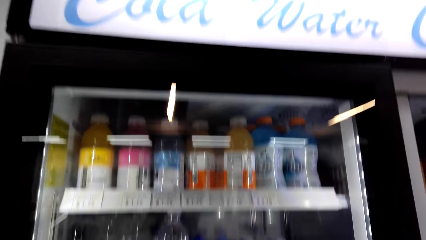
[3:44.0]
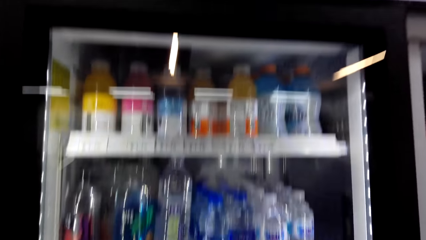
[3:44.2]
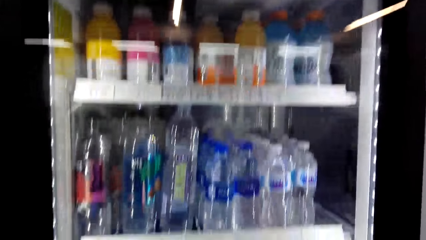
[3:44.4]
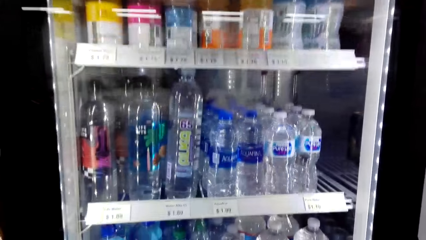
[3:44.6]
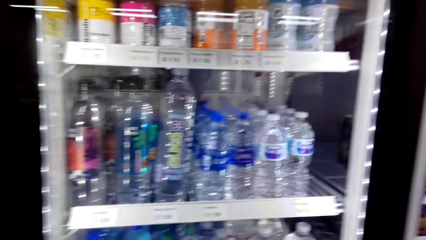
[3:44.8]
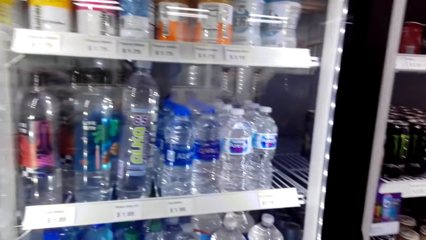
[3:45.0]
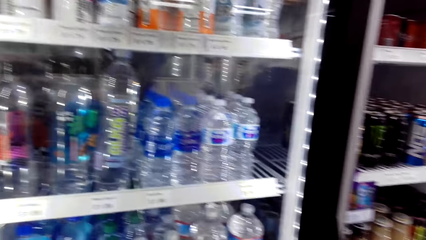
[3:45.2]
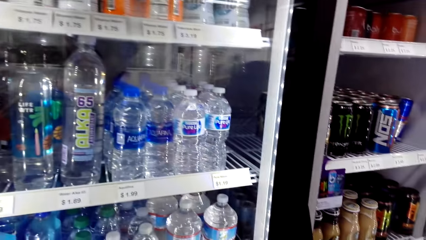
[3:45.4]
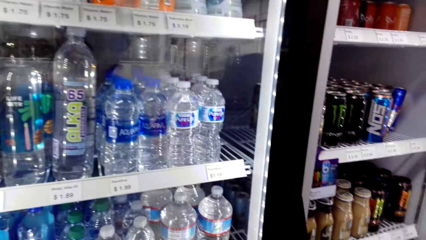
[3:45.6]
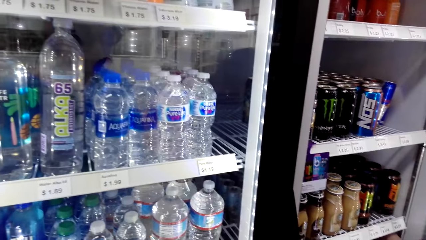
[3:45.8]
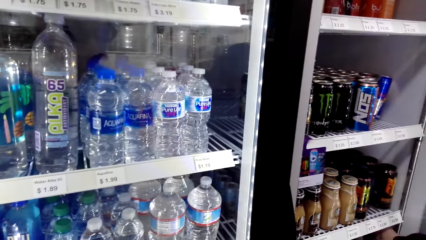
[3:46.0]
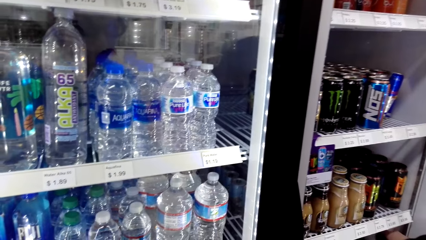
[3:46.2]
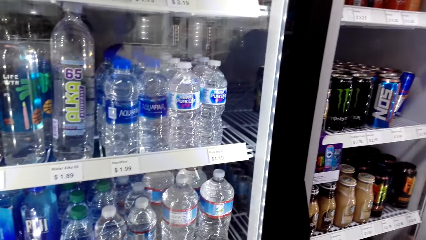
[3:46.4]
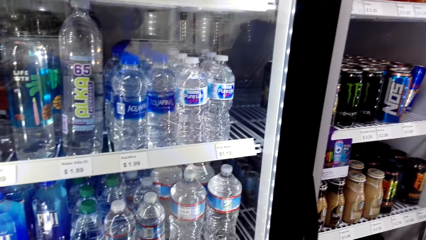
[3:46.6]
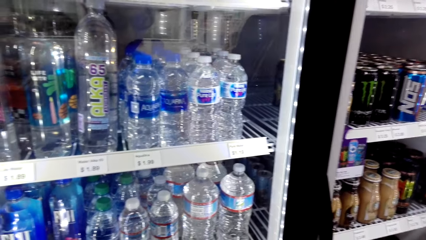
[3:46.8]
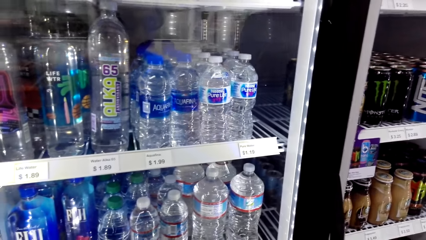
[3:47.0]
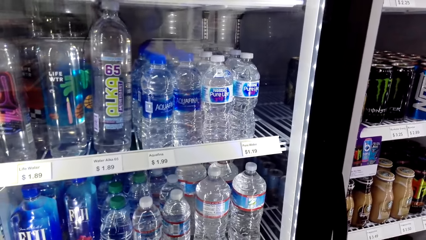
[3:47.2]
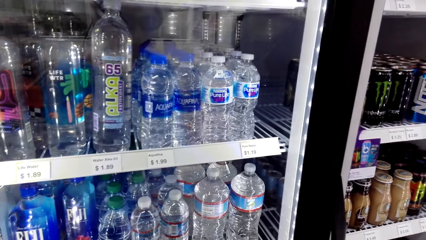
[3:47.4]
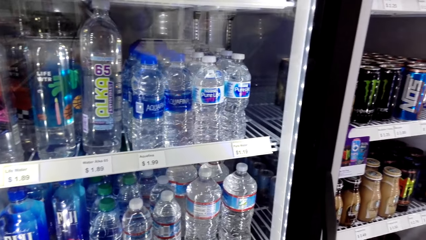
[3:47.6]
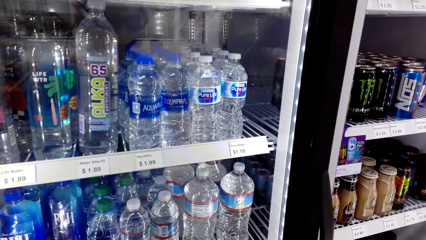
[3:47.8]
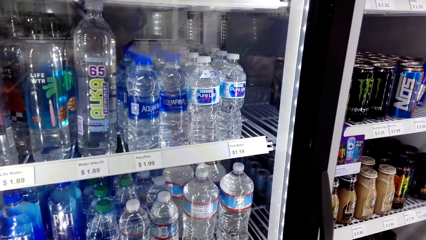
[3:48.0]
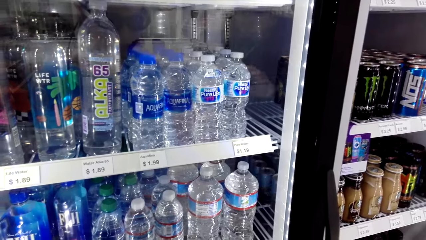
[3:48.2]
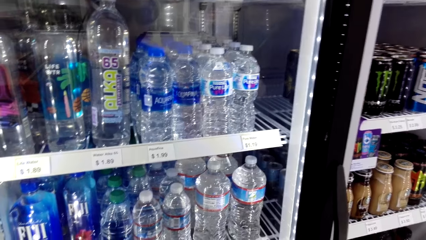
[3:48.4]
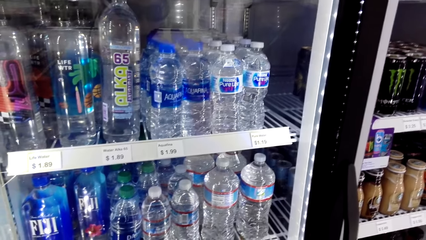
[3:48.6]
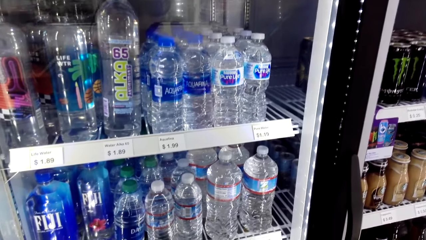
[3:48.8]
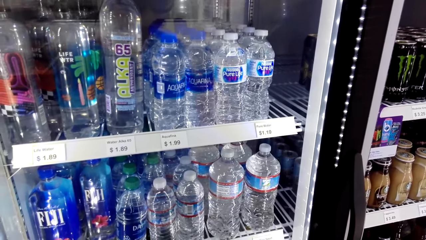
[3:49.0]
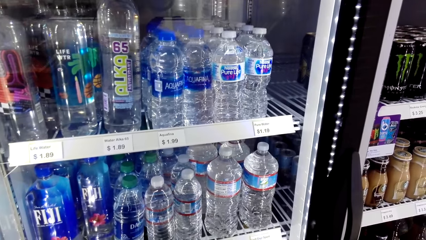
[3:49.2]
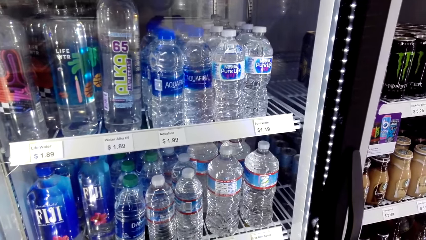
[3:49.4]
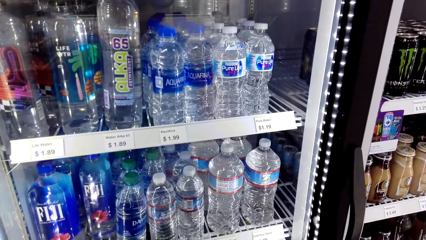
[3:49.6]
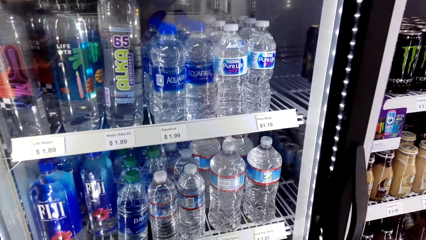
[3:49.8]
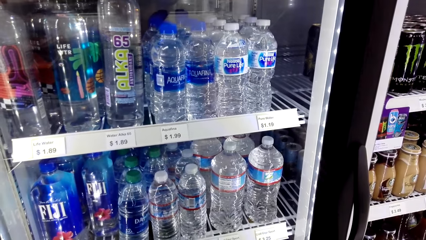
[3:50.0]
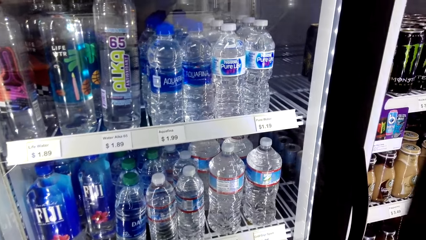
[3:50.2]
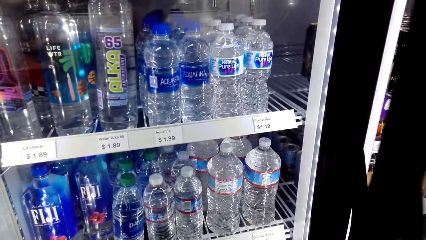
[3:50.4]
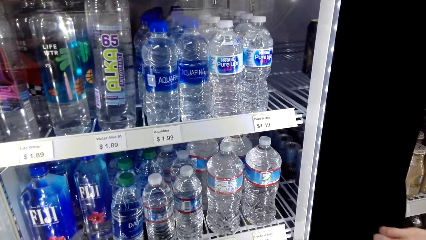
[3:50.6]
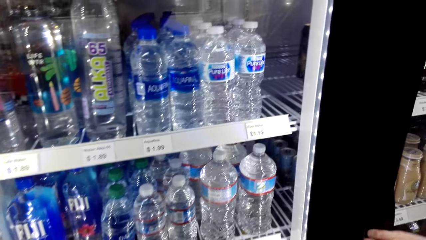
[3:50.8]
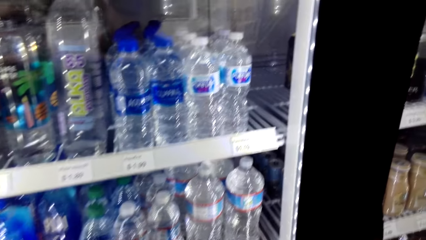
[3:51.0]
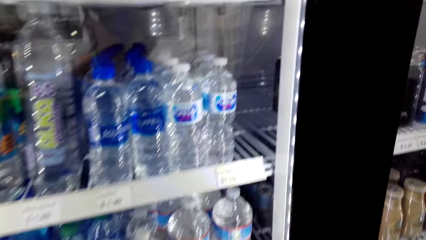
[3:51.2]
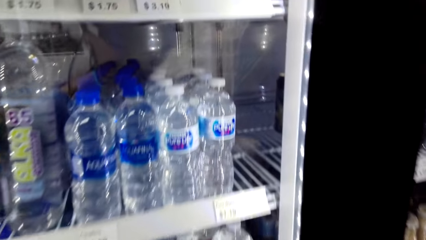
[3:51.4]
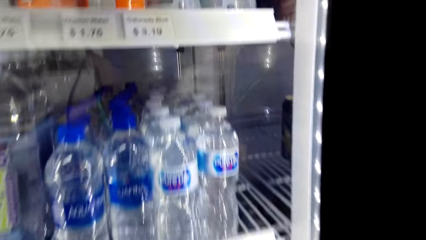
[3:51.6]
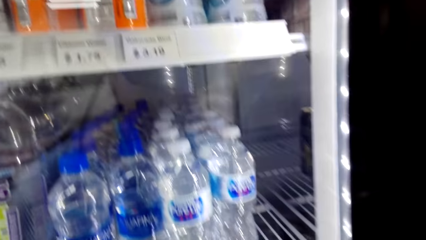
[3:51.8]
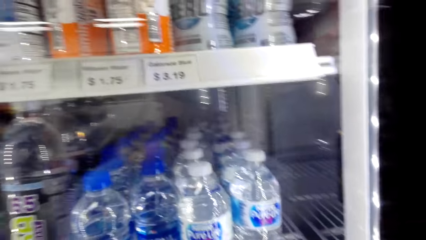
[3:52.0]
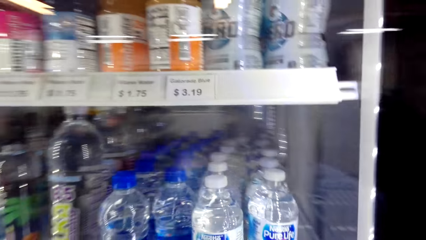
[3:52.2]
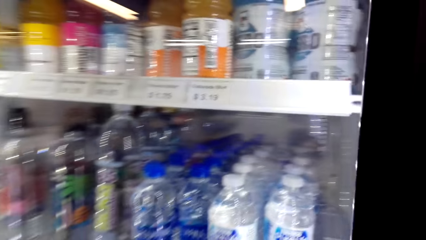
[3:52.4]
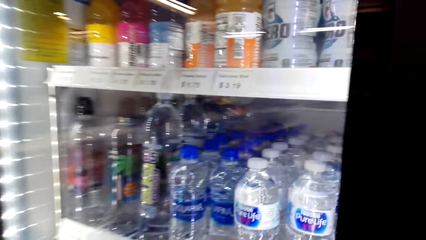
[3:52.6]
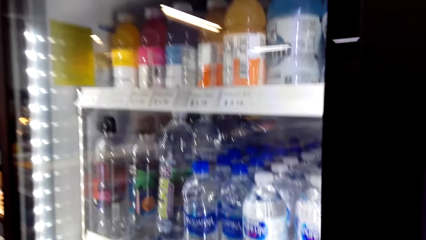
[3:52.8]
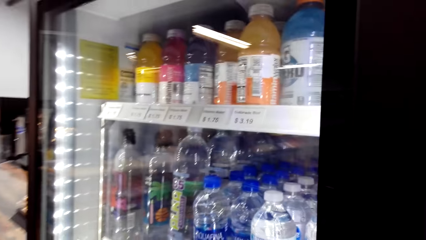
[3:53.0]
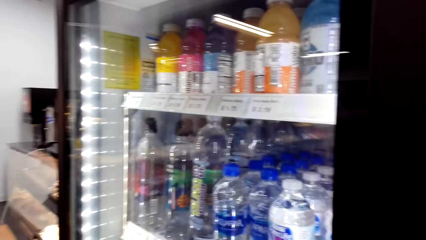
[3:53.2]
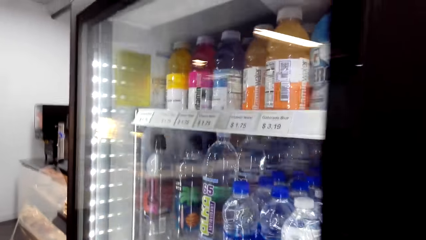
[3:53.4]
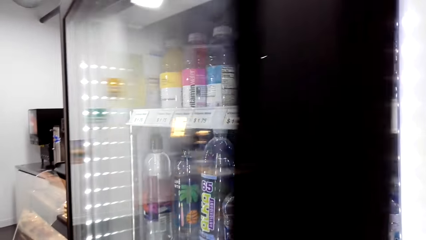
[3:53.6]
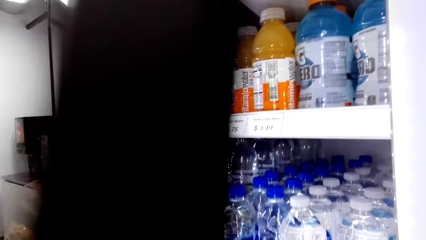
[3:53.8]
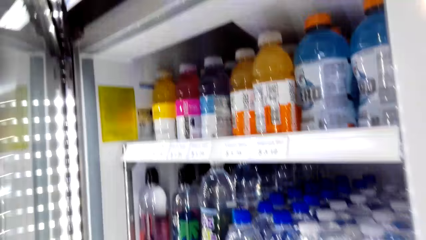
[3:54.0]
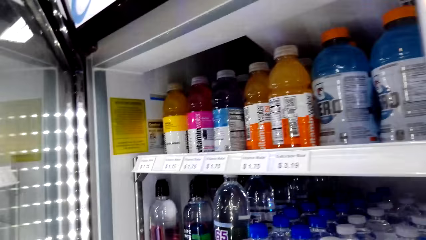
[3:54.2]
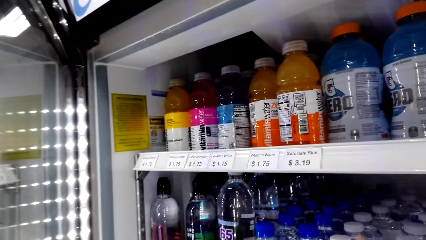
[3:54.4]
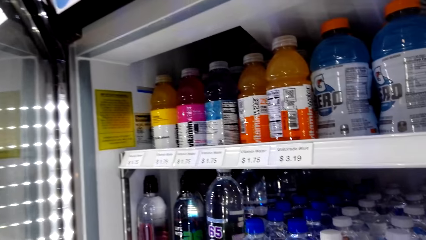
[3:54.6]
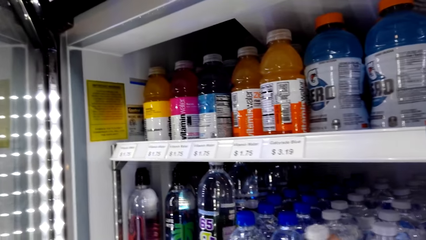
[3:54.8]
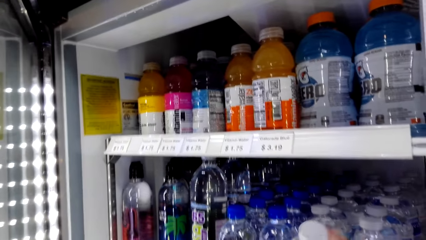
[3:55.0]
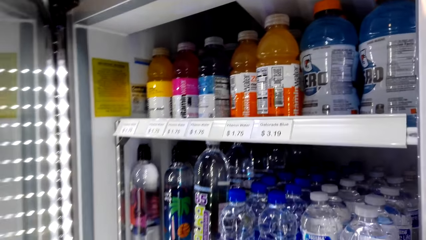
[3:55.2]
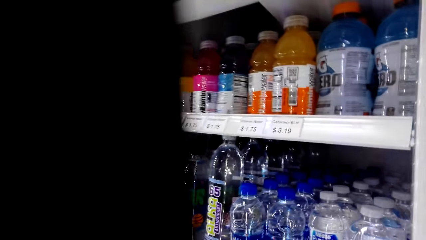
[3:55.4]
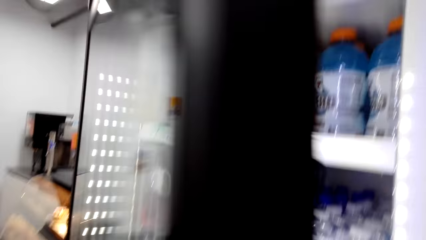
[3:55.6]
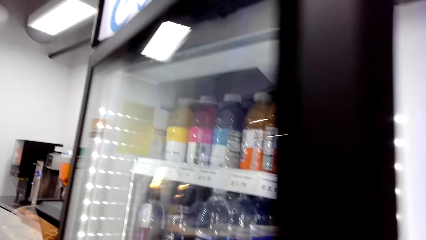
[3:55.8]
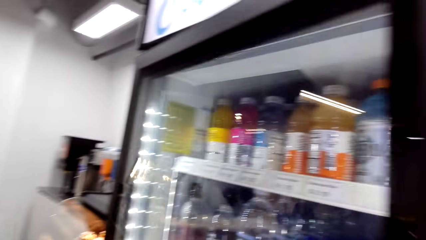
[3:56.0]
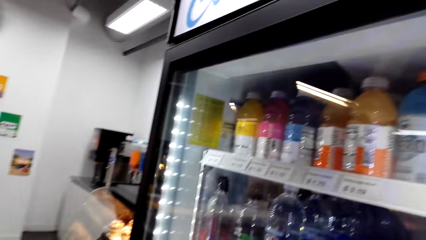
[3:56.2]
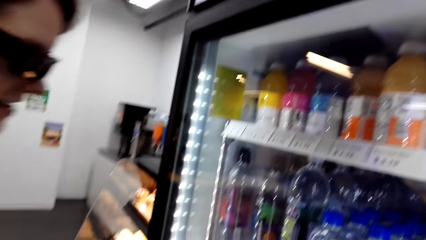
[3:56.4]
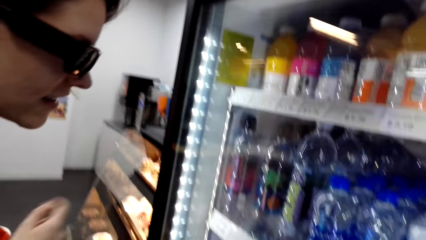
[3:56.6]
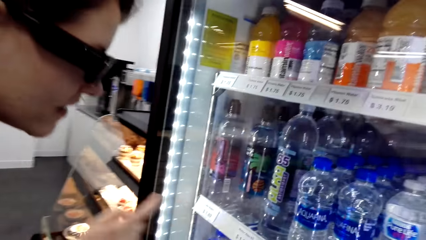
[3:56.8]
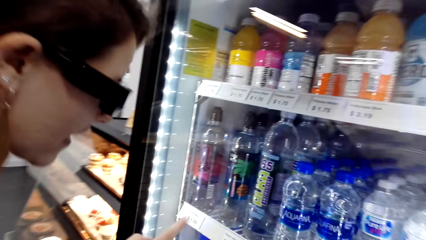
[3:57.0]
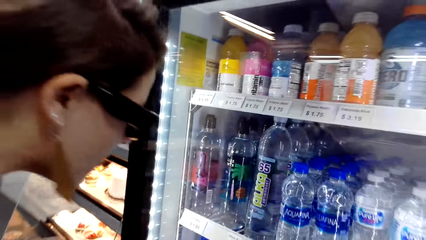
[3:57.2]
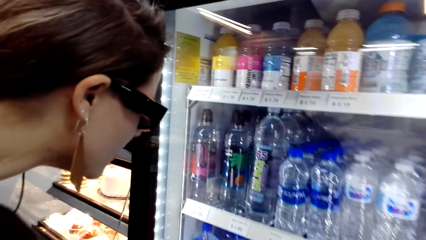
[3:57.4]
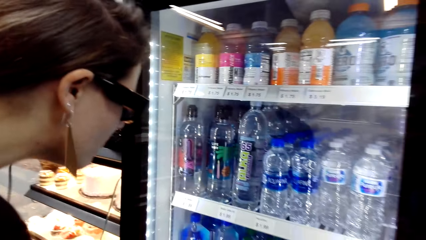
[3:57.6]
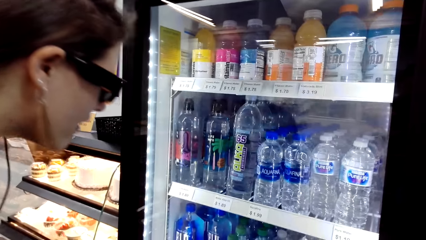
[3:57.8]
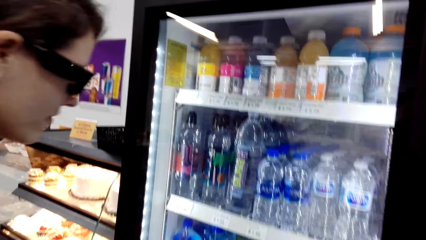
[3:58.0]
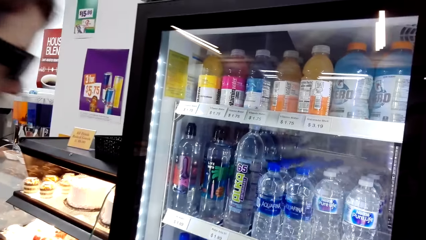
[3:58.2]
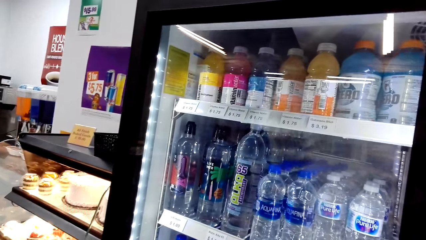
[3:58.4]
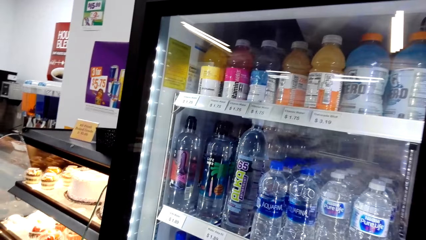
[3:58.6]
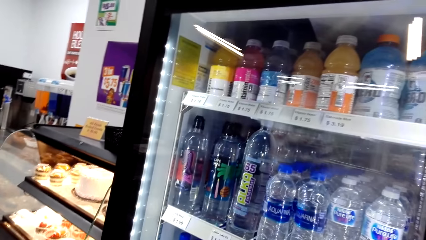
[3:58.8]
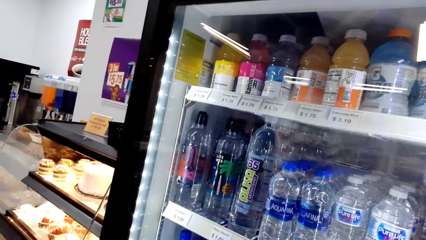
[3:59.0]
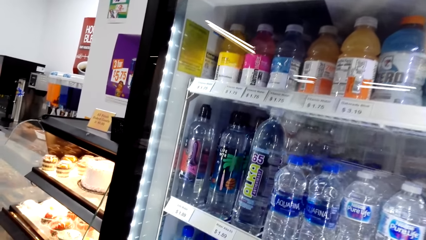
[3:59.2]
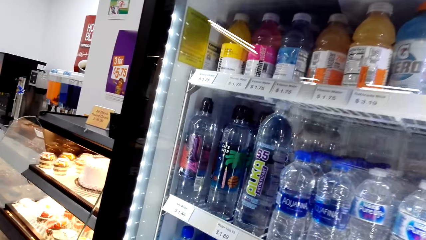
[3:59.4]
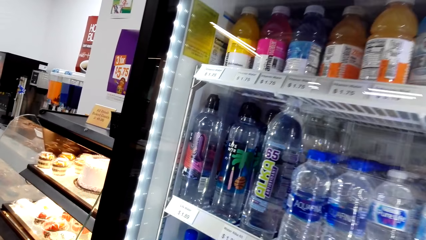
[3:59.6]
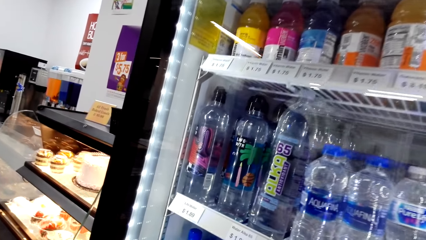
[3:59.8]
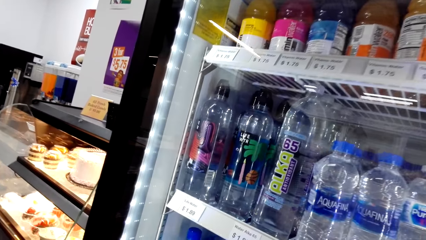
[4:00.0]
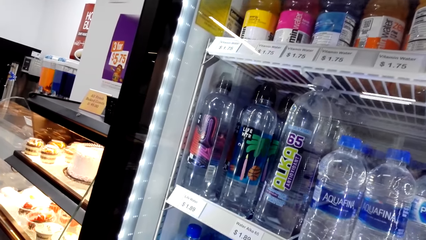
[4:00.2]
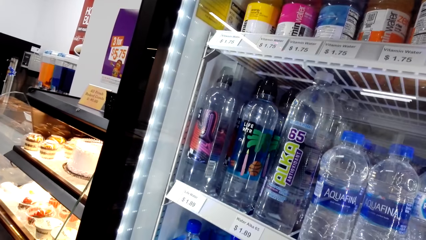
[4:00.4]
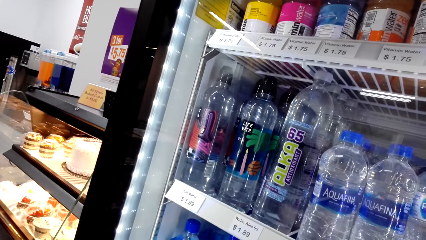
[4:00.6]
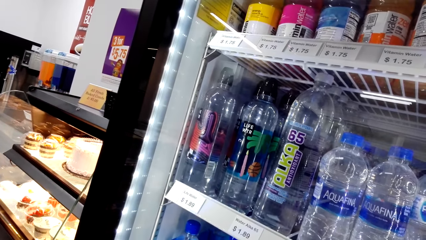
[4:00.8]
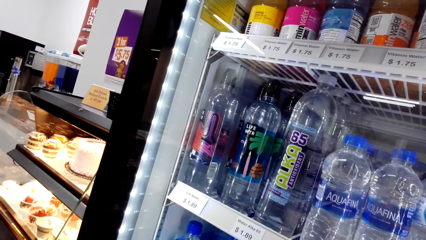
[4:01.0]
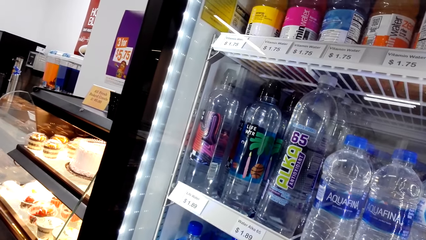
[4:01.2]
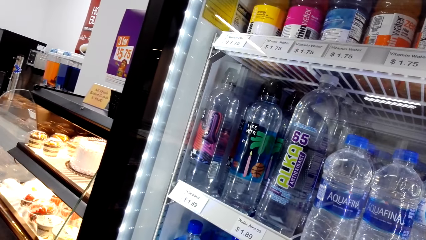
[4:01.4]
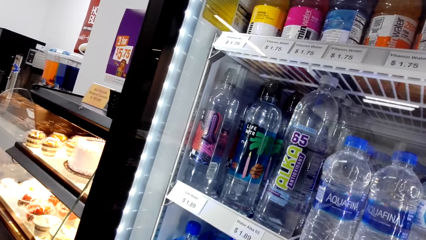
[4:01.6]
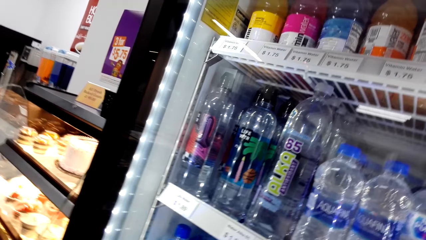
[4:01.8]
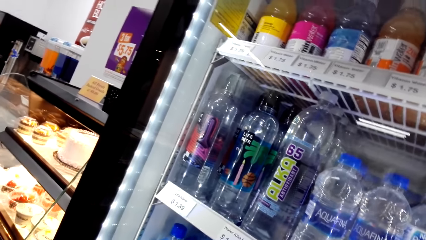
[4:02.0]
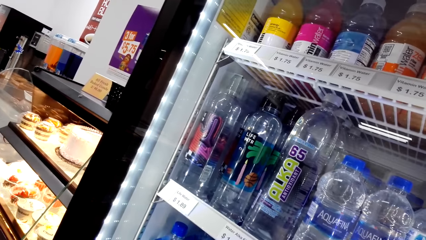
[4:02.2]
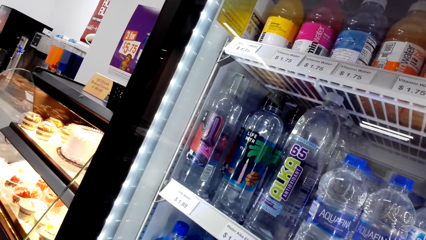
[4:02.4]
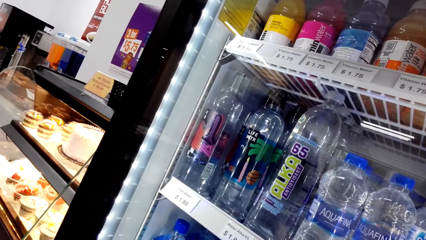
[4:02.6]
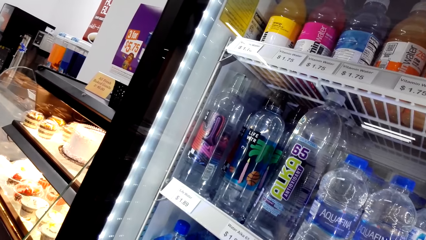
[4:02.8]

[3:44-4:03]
A lady looks around a fridge. The lady interacts with the camera wearer. The lady closes the fridge. The camera wearer interacts with the lady. They open the fridge, pick up water from the fridge, close the fridge and look around a supermarket. The lady looks in the fridge. The camera wearer looks in the fridge. They interact with the lady.
